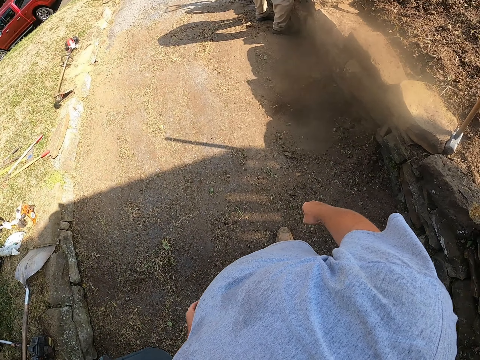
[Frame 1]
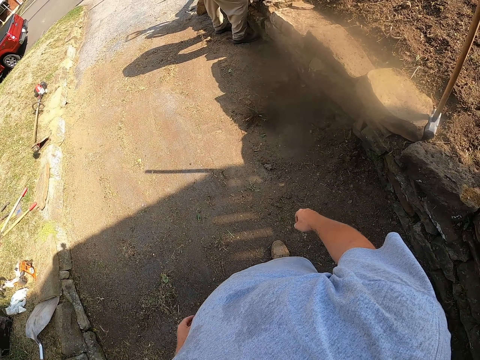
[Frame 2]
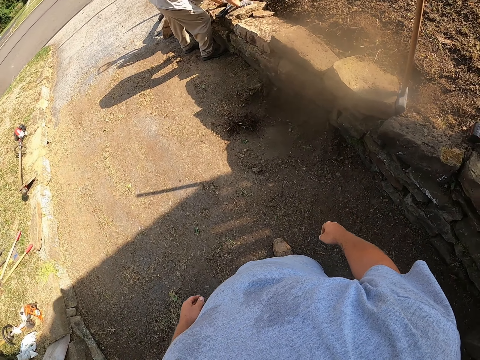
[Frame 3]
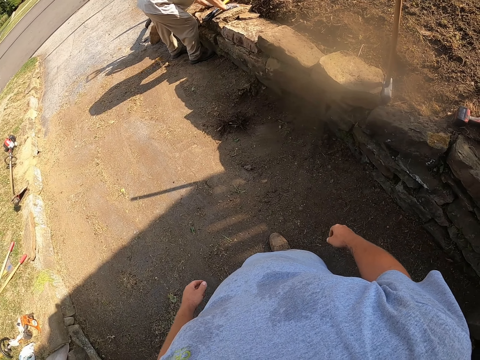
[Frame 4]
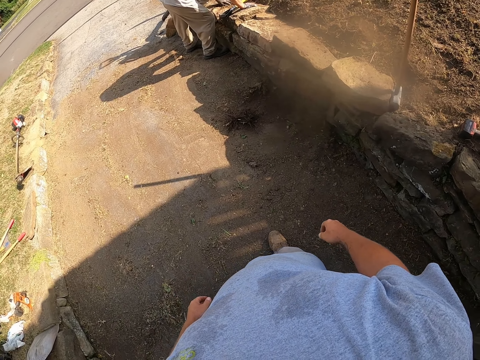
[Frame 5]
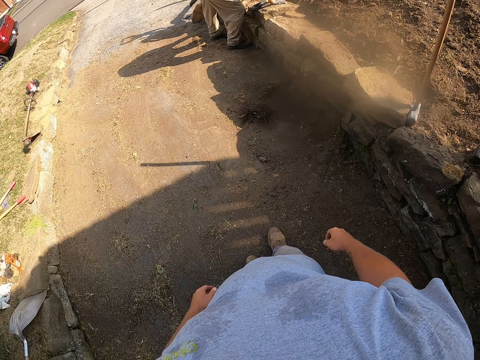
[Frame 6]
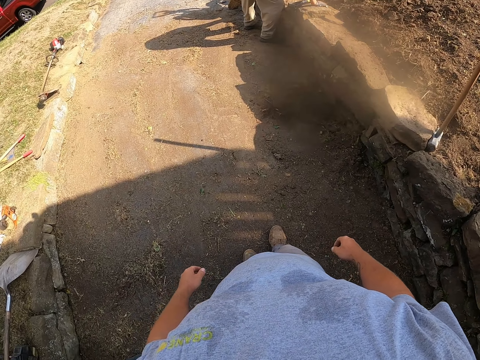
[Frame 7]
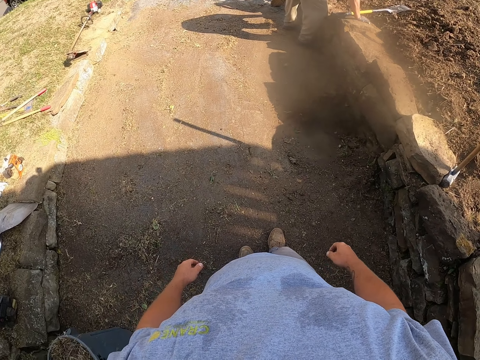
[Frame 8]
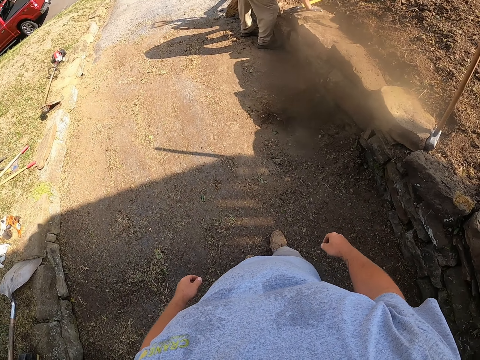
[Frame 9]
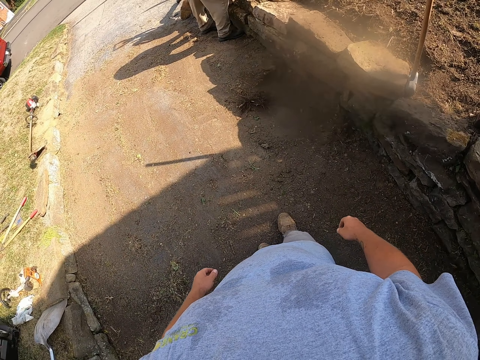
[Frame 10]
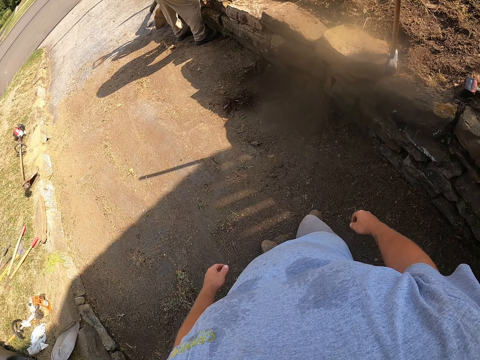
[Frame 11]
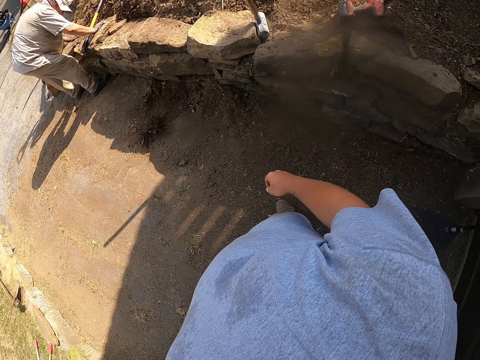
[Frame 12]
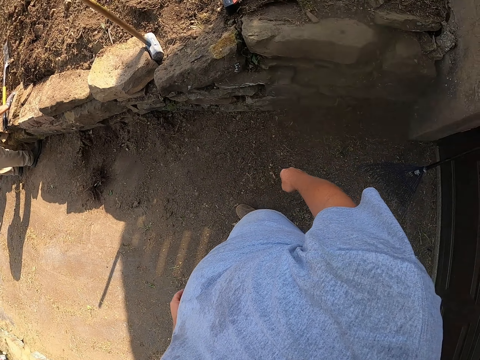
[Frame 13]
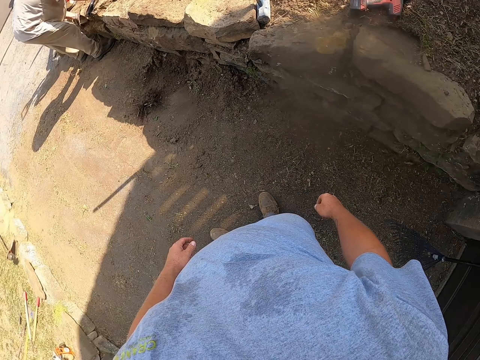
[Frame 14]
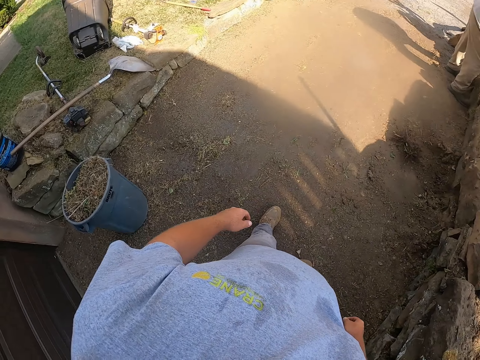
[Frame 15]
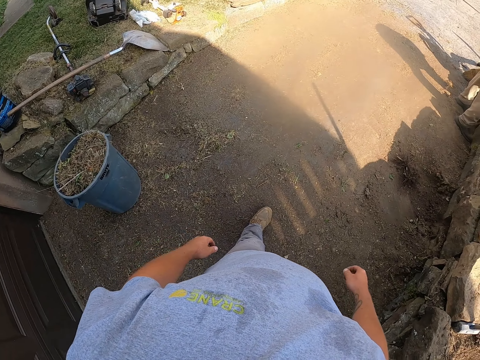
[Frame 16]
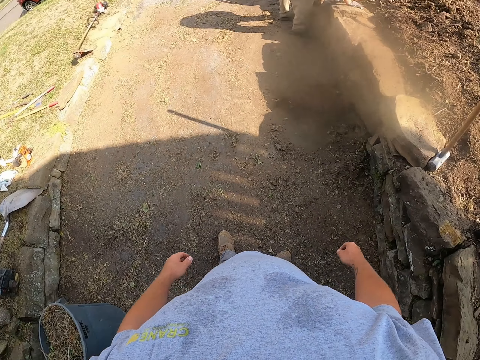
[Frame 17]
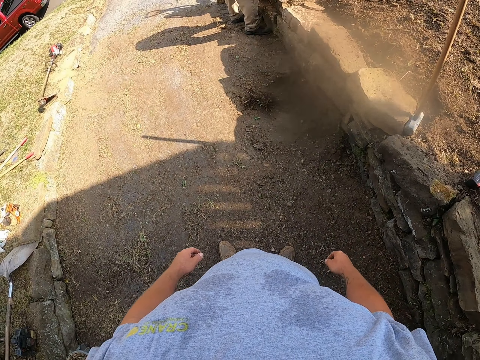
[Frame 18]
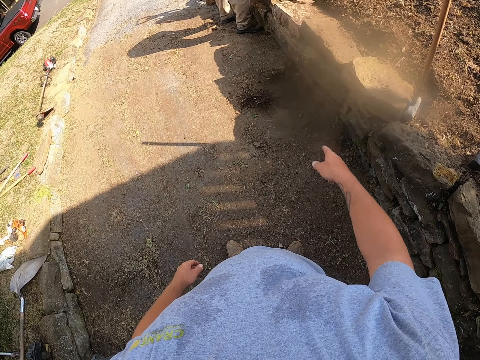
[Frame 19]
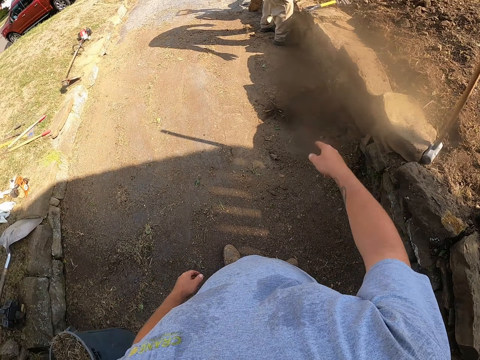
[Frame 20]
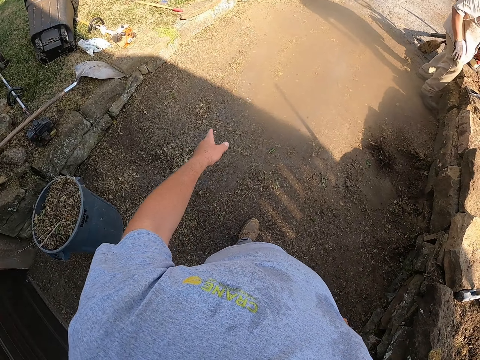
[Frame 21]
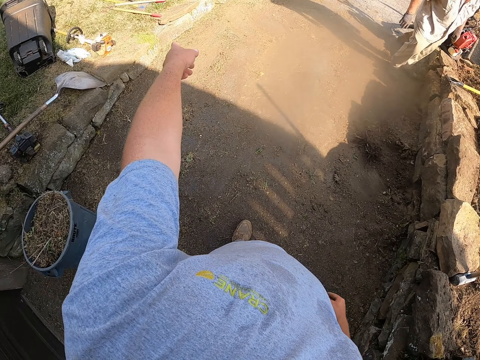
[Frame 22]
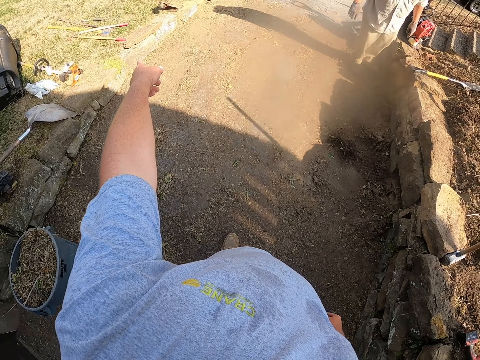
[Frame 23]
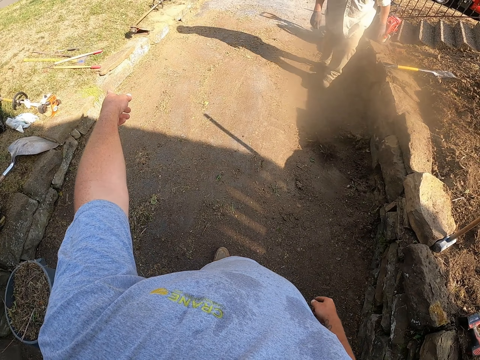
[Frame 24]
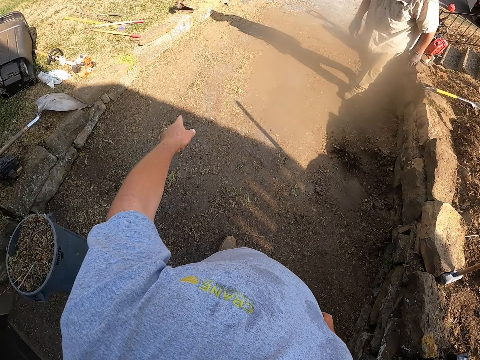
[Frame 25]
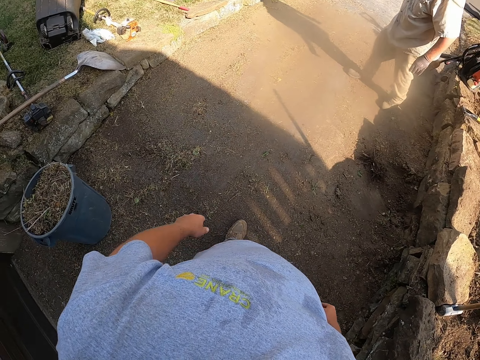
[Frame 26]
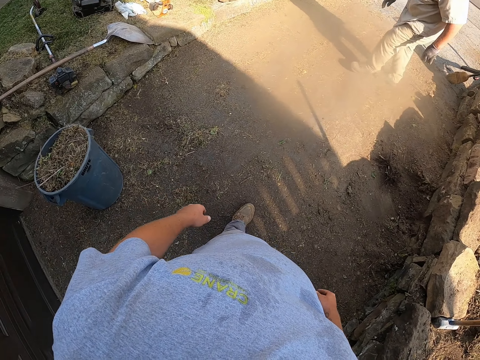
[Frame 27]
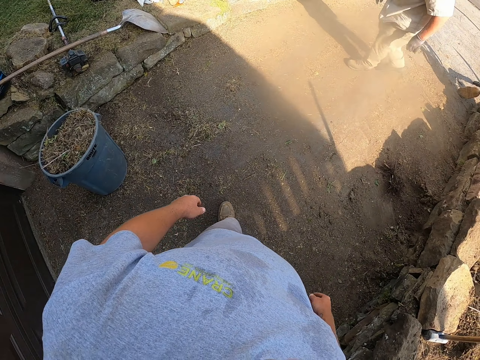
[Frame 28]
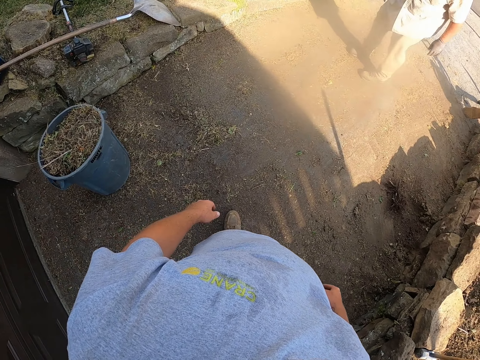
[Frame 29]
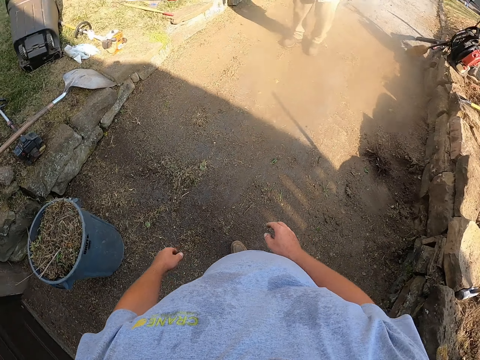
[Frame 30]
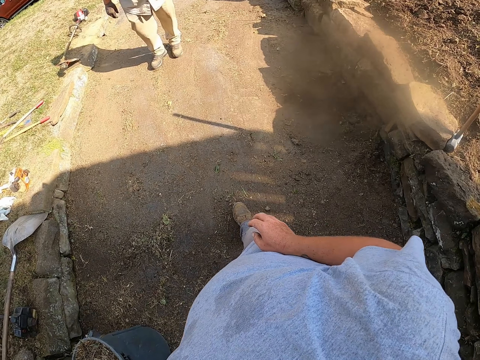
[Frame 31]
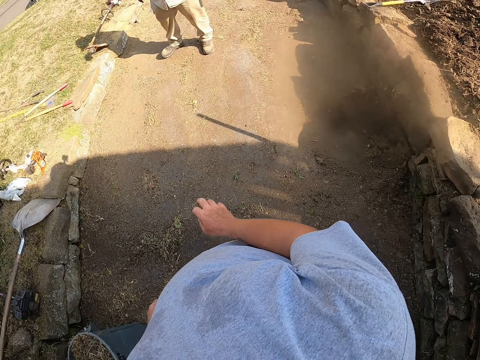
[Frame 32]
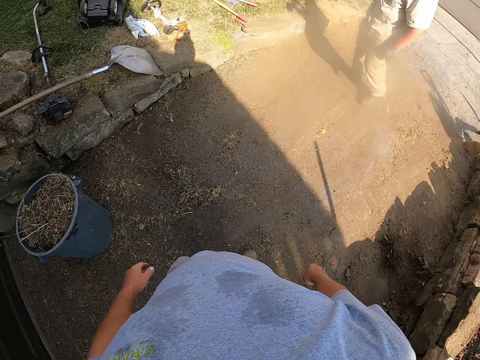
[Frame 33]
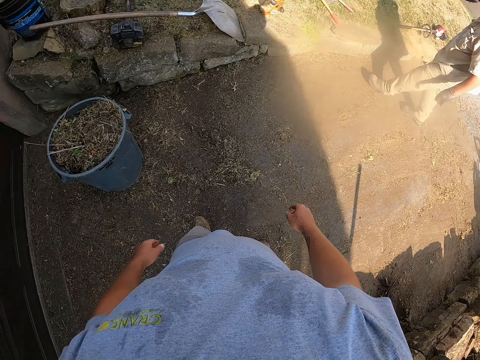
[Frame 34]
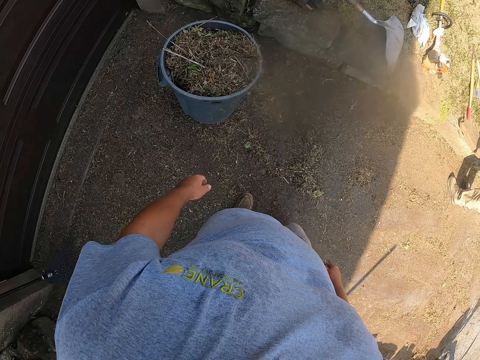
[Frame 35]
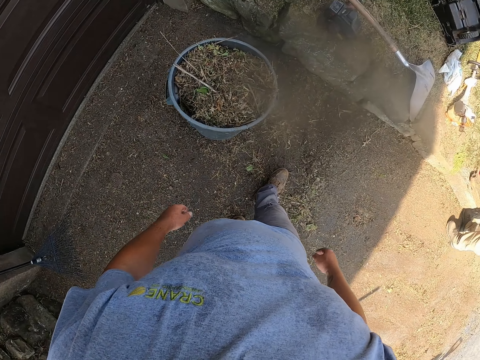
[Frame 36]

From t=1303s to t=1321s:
The camera wearer looks around a verandah. A man removes the soil with his hand. The camera wearer looks around. He points his finger out on the ground. He stretches a hand forward. The man walks around the verandah. The camera wearer looks around the verandah. He walks around the verandah.

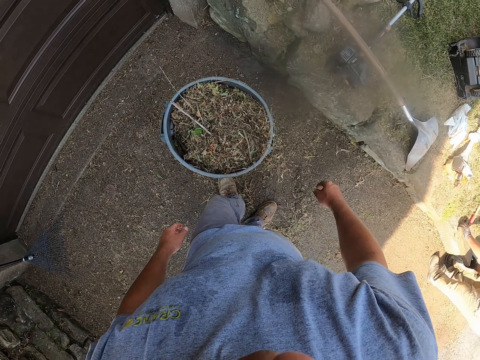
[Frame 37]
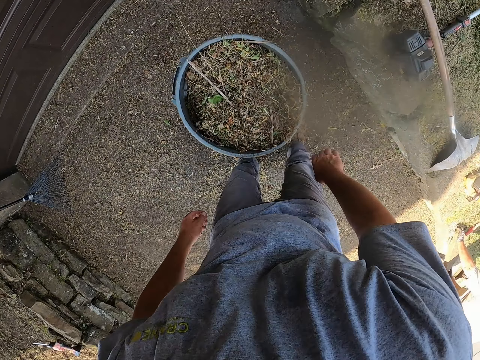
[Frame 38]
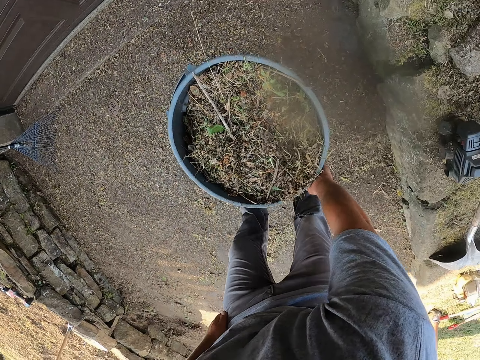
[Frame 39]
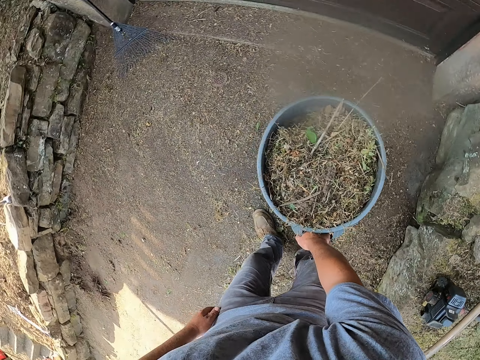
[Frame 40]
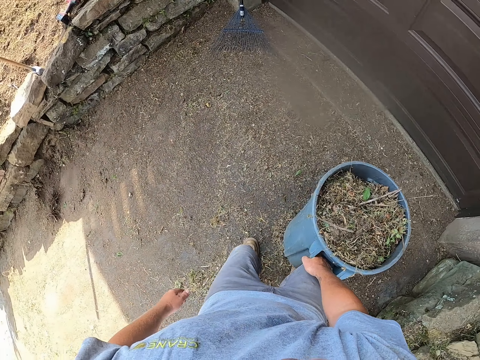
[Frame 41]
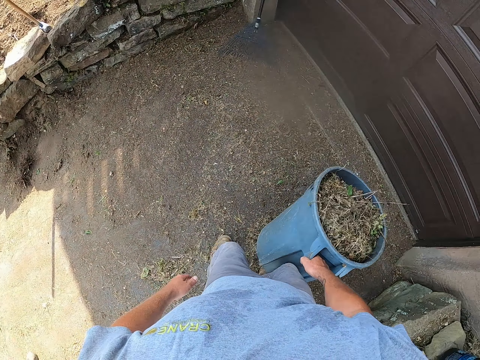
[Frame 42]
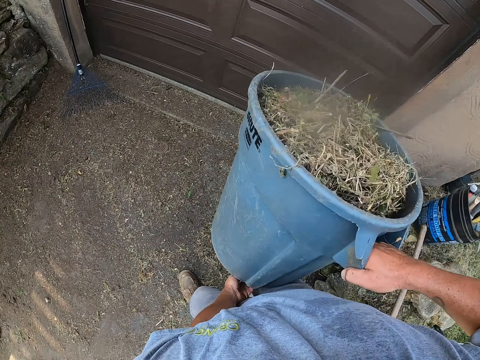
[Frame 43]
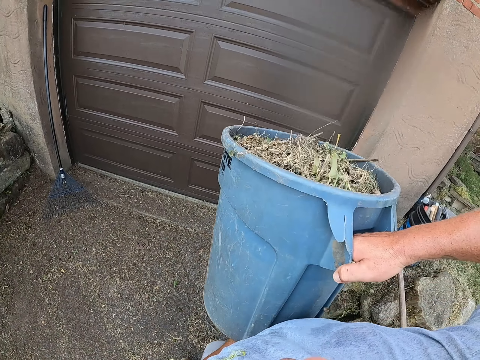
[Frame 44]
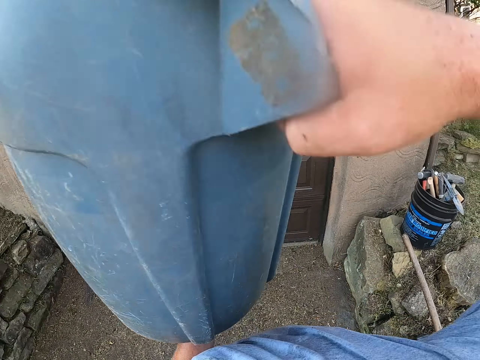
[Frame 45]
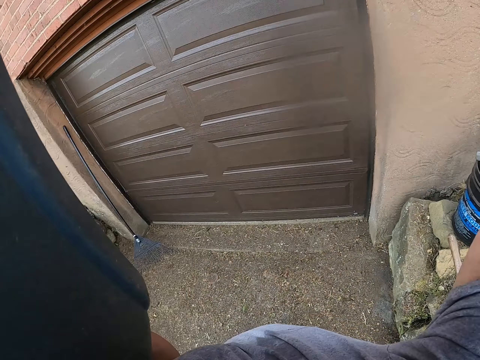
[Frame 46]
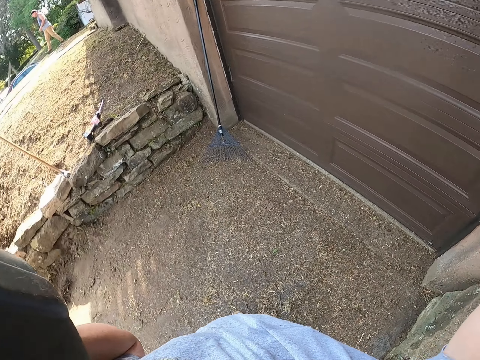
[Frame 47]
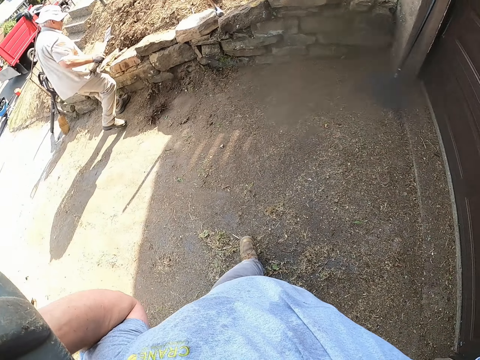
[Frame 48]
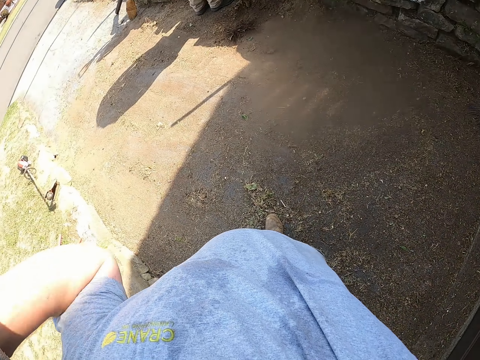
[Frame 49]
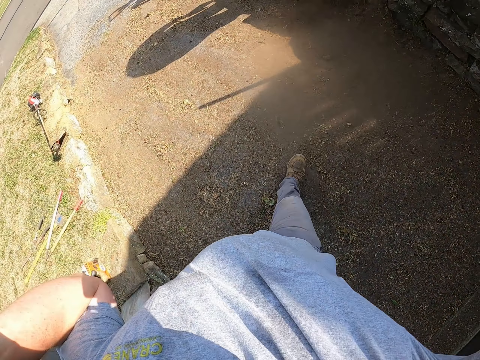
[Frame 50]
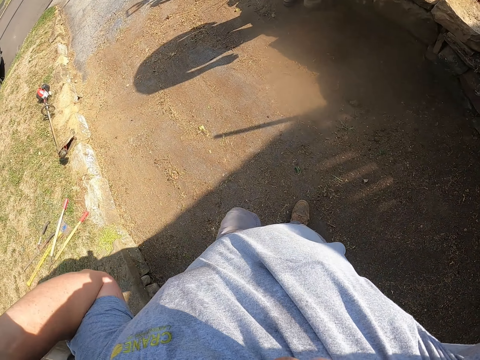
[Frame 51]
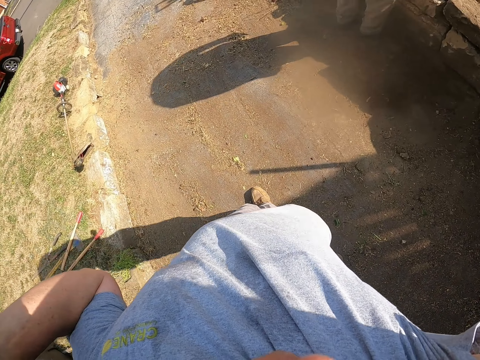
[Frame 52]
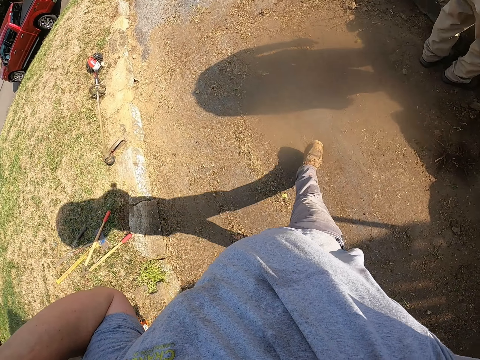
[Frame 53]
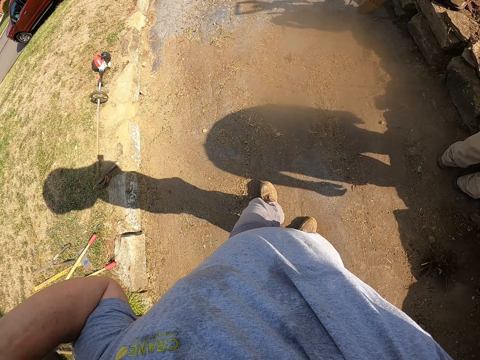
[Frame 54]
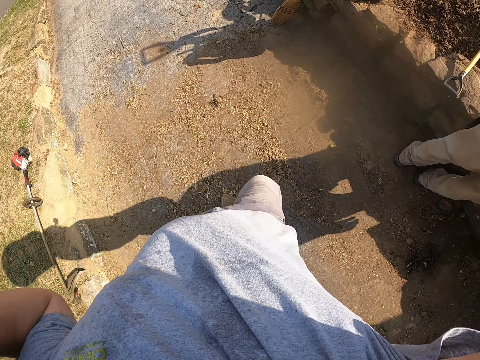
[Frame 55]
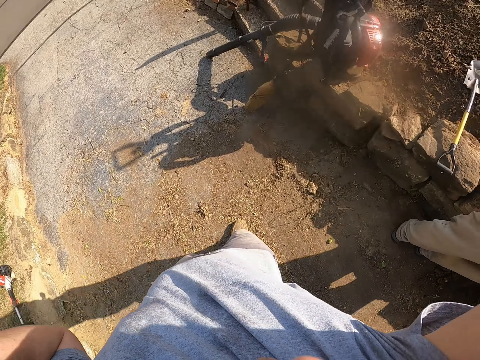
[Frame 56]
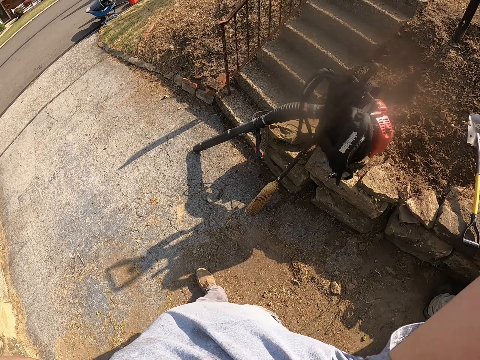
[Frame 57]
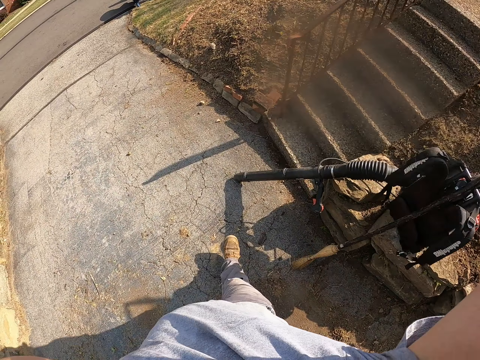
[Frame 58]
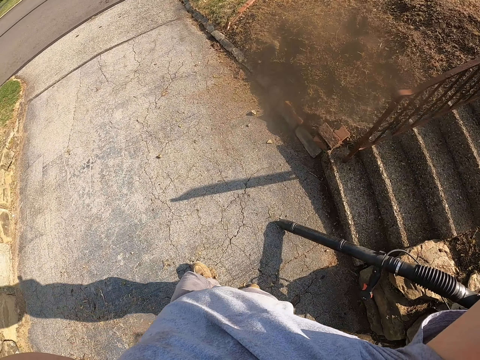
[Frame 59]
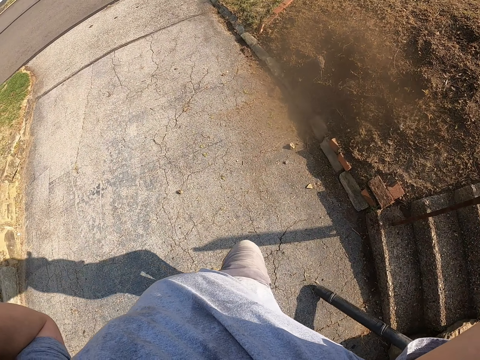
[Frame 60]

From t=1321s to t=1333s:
The camera wearer picks up the dustbin from the ground with his right hand. He lifts the dustbin up with both hands. He walks around a verandah.
